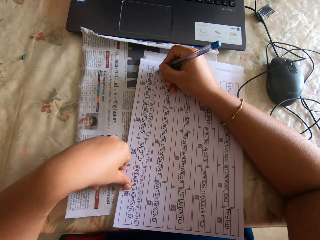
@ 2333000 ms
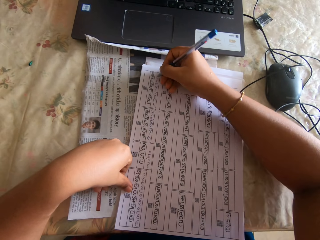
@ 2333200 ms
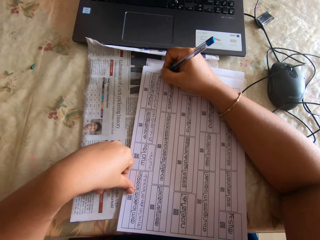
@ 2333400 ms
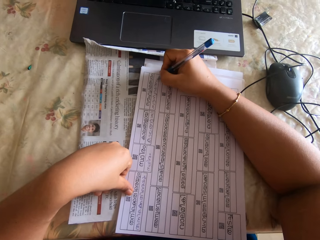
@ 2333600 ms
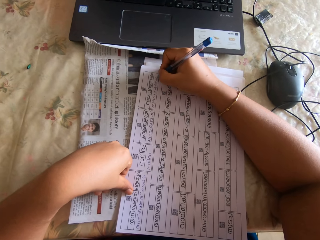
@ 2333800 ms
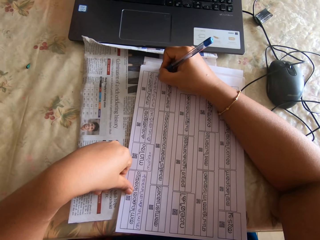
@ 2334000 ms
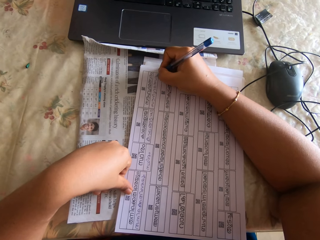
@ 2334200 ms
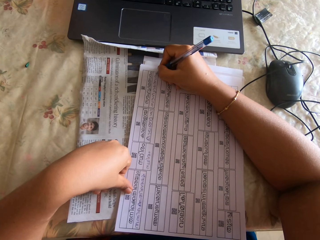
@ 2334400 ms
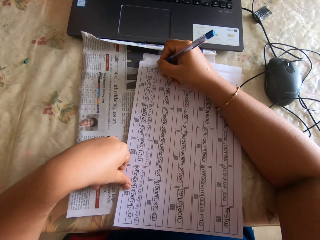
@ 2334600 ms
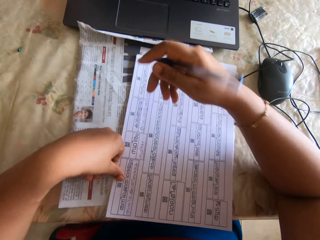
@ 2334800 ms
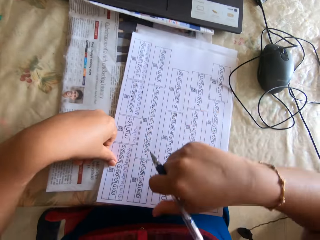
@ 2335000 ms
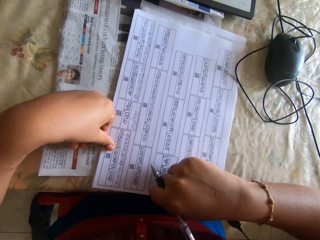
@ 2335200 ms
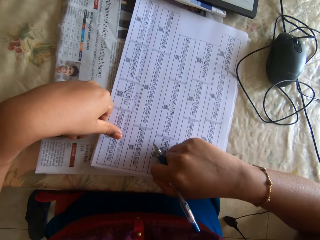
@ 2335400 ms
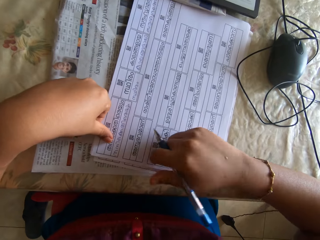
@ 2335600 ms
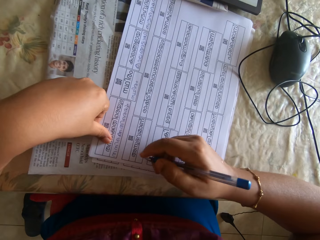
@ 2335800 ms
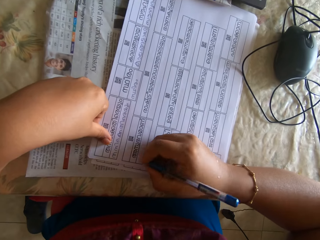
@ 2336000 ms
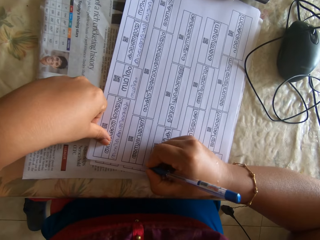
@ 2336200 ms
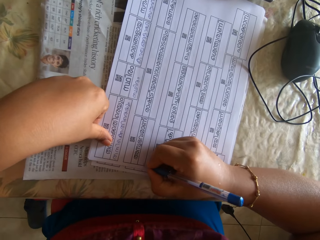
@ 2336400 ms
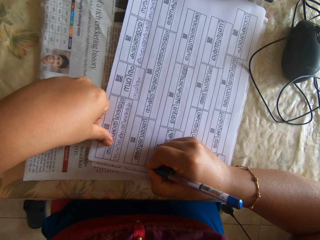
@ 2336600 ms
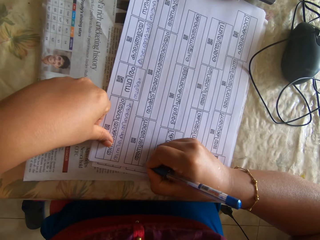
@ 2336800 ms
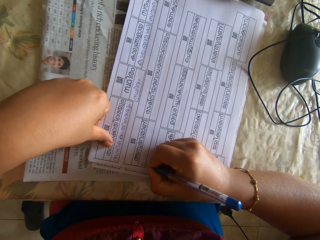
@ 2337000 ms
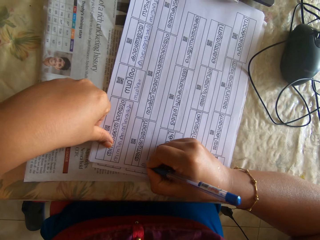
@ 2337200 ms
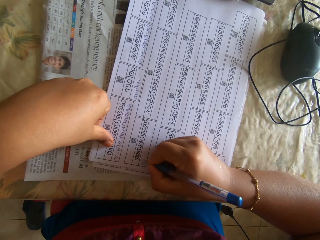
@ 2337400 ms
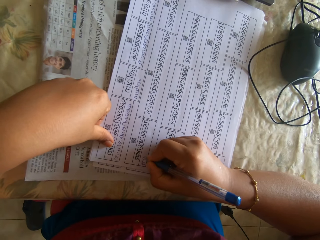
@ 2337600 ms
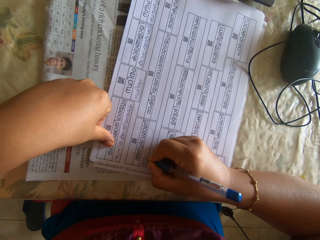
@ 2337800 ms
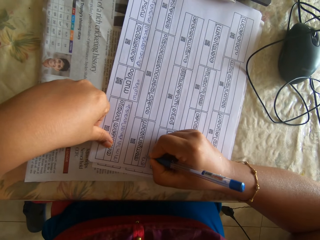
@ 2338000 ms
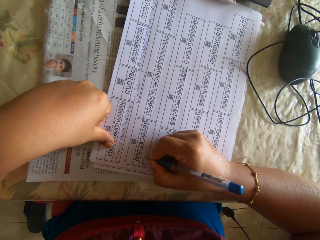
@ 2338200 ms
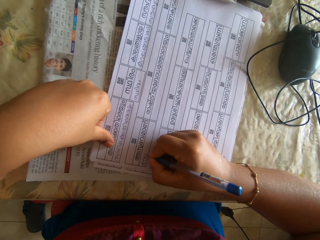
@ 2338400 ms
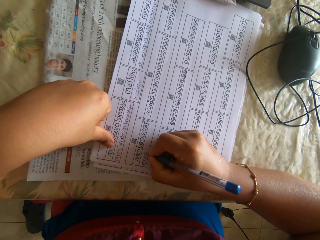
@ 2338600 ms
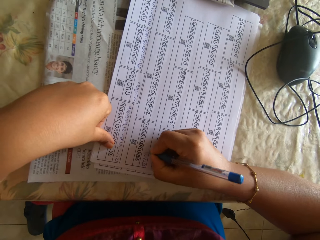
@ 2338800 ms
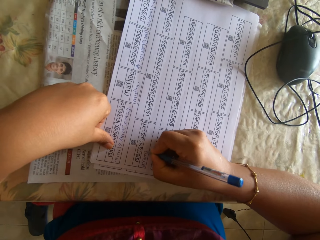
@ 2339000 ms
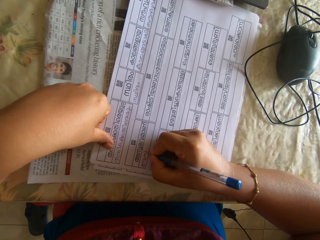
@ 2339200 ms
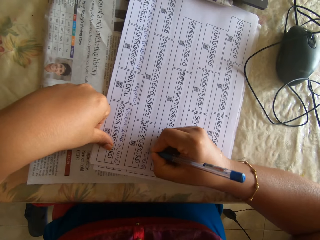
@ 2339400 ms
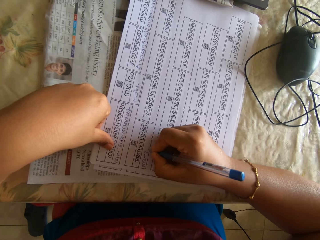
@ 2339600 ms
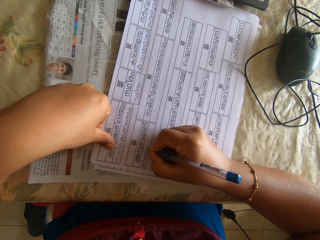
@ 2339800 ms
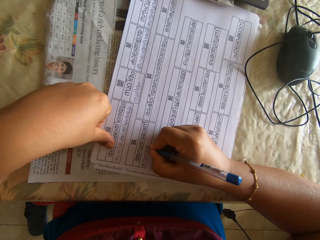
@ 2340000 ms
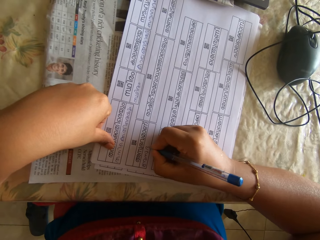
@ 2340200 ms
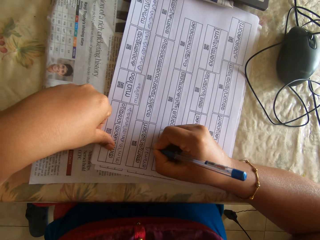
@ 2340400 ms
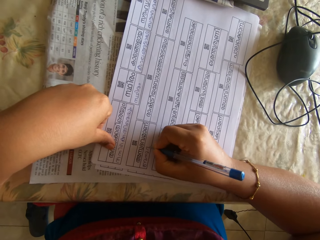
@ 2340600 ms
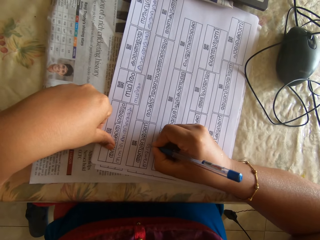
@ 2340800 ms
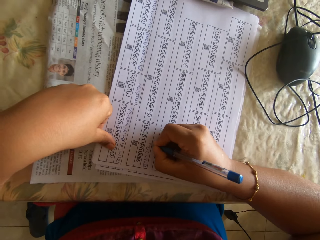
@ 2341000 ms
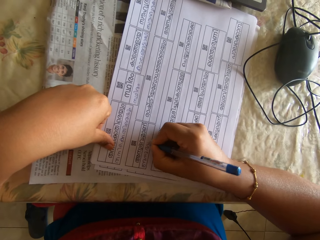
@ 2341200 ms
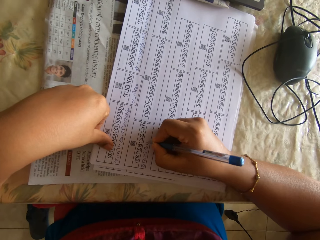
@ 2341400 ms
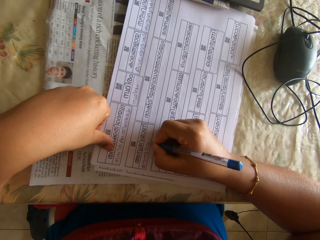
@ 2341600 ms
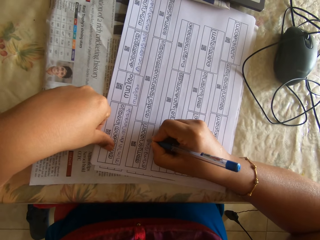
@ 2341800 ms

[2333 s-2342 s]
The camera wearer pushes the papers. They write on the paper.

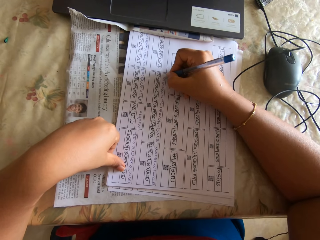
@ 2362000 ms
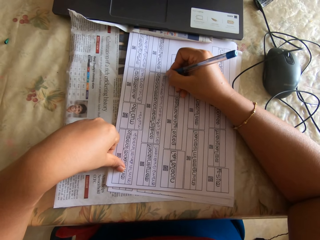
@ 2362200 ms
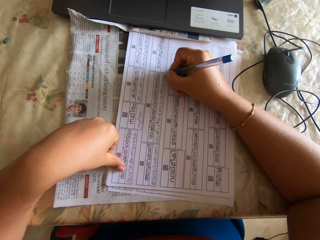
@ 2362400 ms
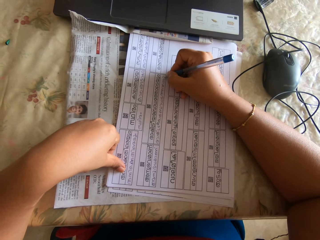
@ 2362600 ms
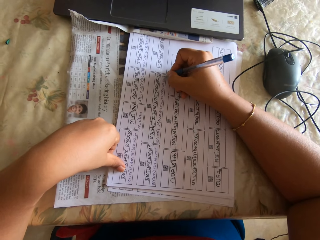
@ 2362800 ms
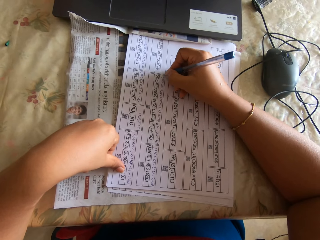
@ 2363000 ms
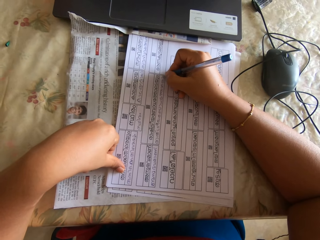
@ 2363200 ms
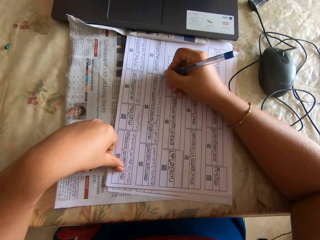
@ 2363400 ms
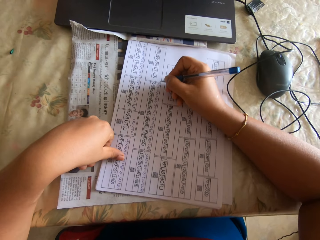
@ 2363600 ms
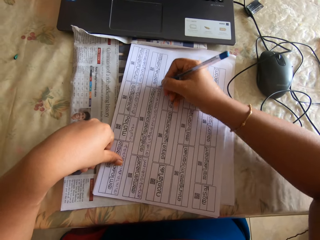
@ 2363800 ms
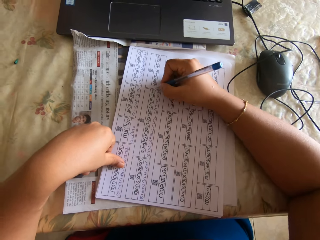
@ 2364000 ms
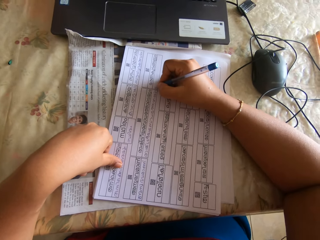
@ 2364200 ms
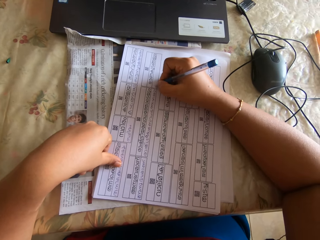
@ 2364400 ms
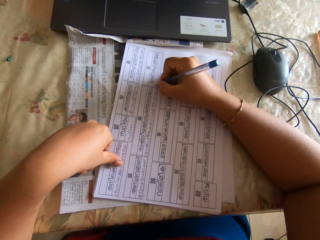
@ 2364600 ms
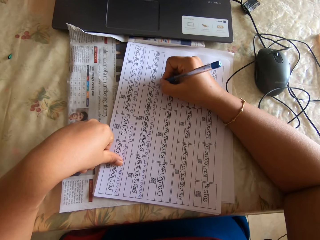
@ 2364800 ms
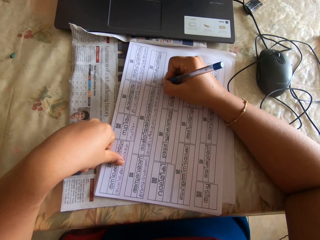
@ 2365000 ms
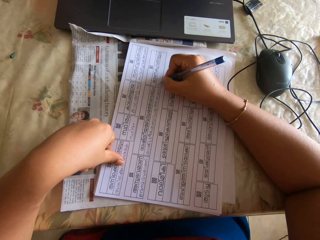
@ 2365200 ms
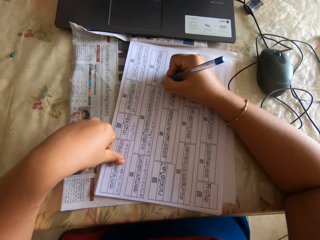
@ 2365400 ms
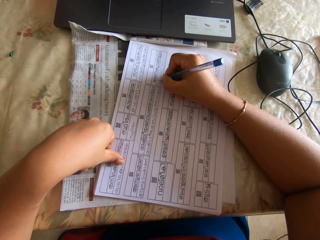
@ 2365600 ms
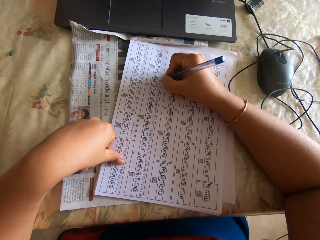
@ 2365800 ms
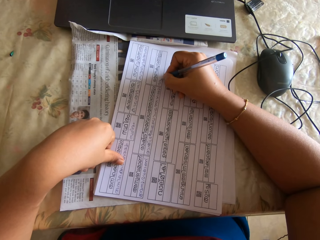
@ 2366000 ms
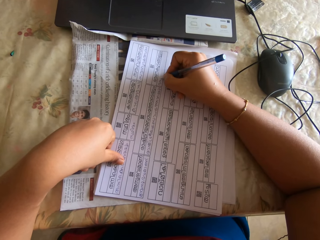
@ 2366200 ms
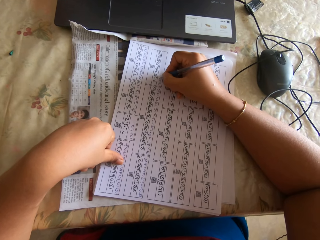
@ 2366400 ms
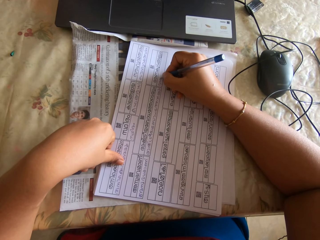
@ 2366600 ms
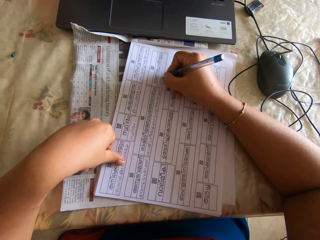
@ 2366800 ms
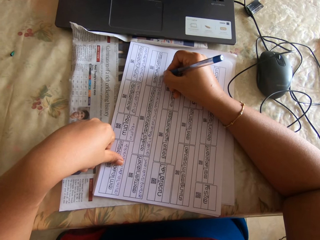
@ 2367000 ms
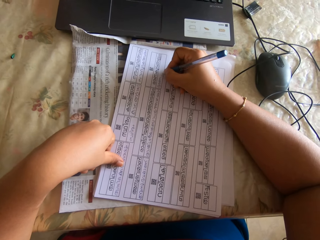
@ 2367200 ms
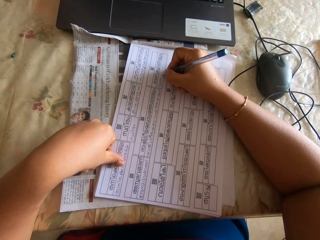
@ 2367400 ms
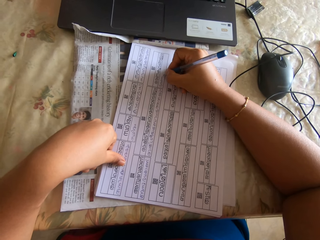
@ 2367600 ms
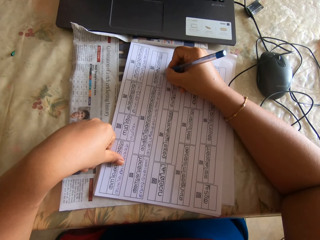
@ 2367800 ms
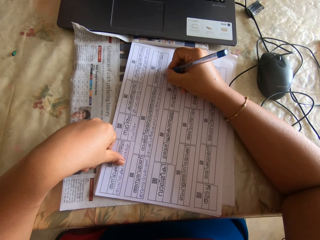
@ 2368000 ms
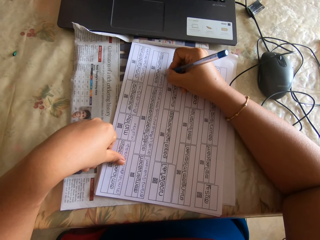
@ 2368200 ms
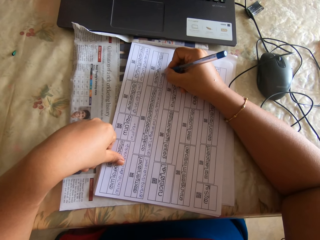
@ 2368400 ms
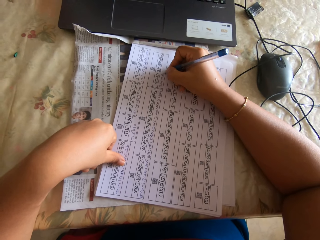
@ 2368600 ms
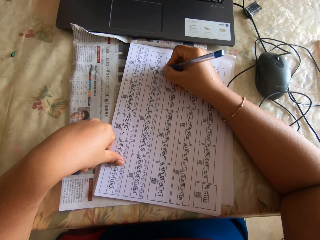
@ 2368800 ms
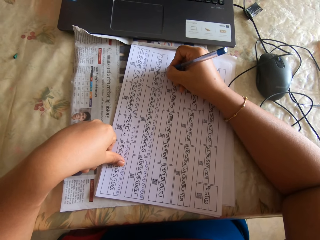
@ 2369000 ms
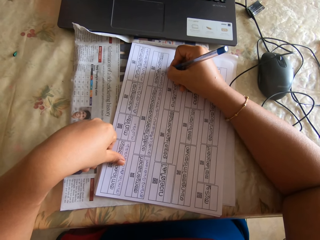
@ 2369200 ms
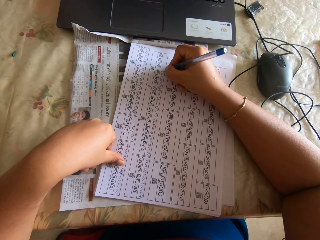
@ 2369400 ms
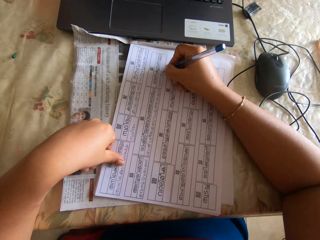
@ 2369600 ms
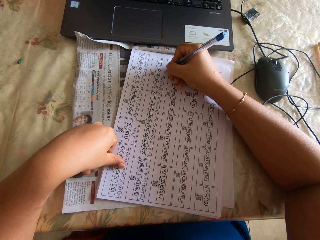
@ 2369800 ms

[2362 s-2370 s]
The camera wearer pulls the papers. They write on the paper.

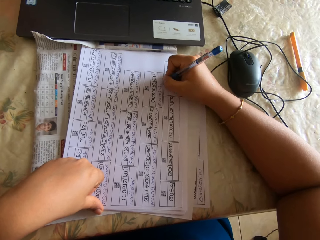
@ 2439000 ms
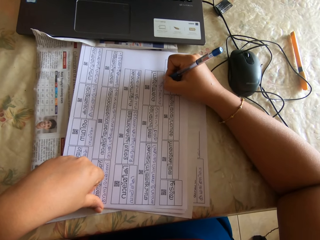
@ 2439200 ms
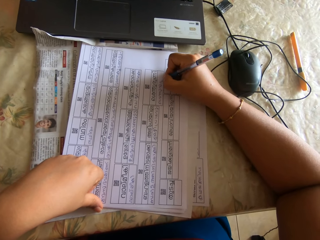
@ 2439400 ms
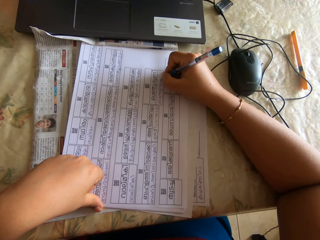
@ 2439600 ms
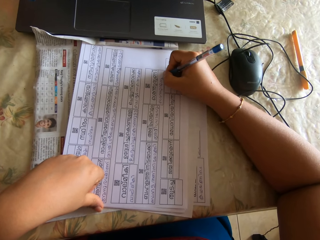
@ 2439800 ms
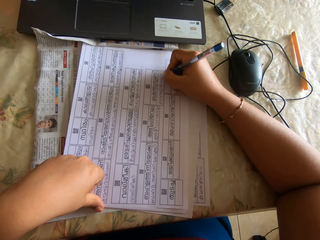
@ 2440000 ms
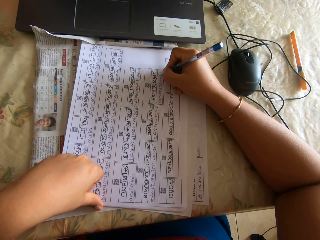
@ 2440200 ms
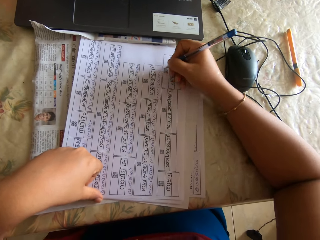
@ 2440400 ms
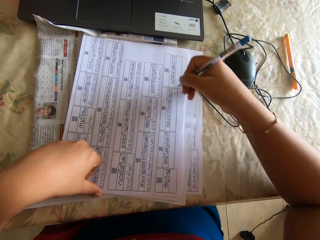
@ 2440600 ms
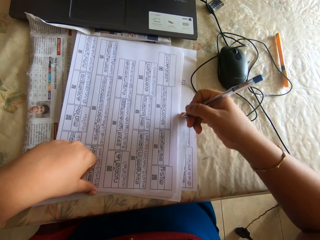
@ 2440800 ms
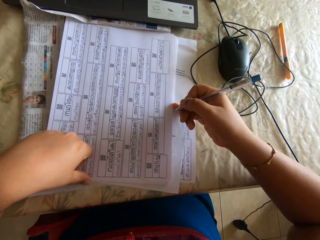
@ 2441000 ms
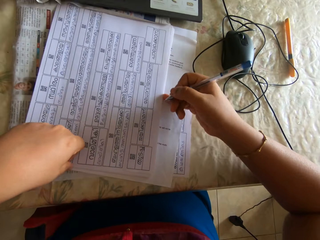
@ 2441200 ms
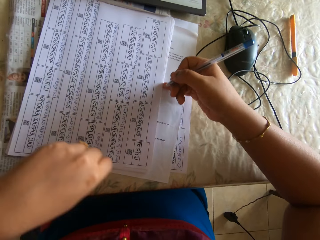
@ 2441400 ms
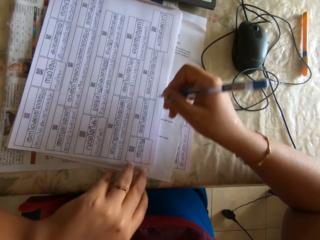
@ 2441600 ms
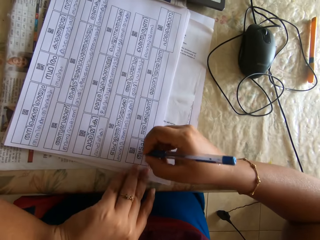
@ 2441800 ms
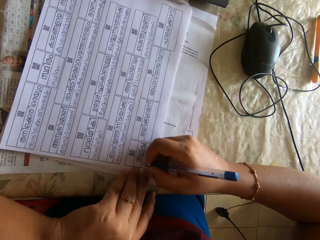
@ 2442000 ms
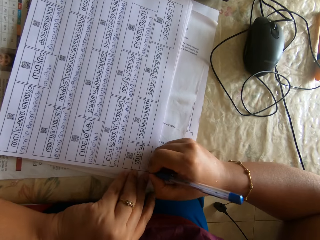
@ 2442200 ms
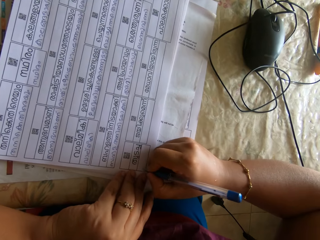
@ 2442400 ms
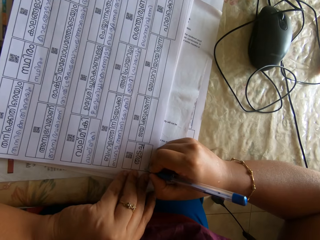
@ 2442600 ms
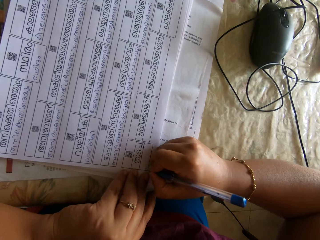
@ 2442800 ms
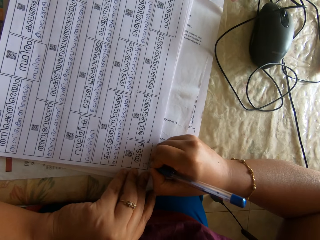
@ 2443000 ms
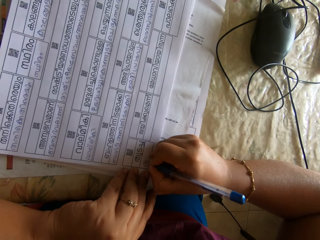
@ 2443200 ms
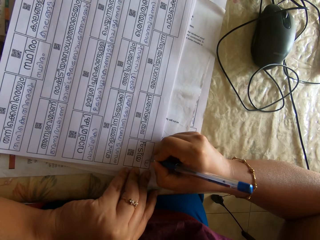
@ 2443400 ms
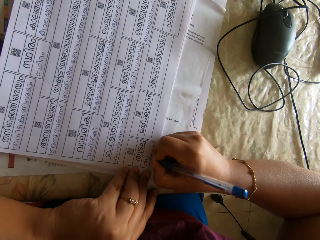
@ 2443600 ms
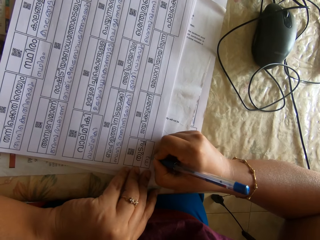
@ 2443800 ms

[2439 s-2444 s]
The camera wearer moves the right hand. They move the papers with both hands. They fill the papers with a pen on the right hand.
